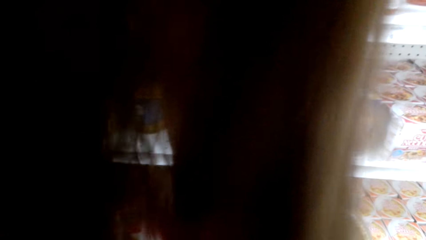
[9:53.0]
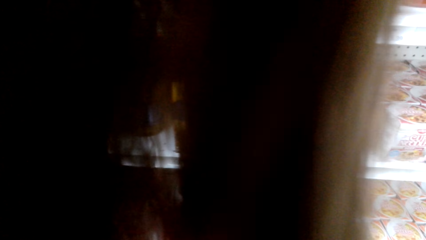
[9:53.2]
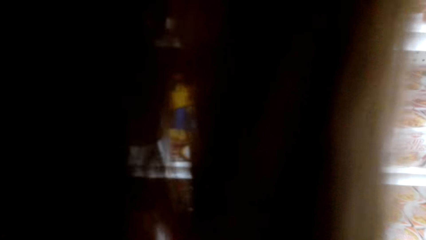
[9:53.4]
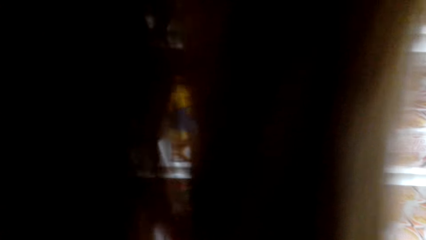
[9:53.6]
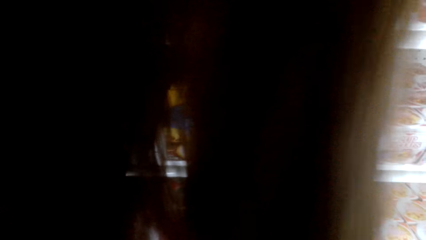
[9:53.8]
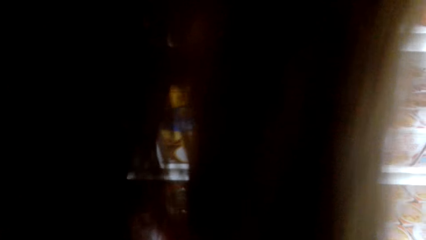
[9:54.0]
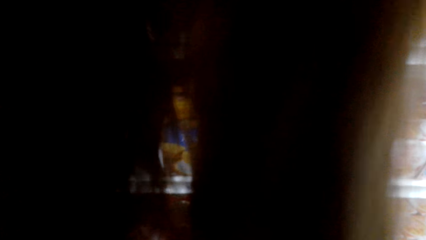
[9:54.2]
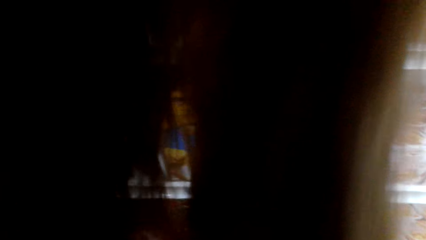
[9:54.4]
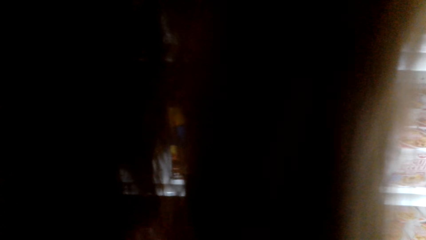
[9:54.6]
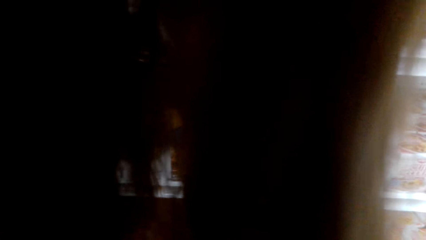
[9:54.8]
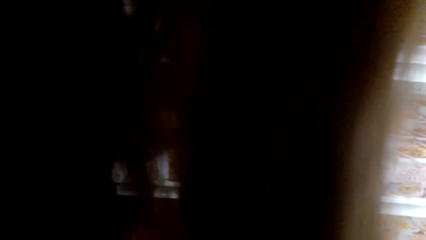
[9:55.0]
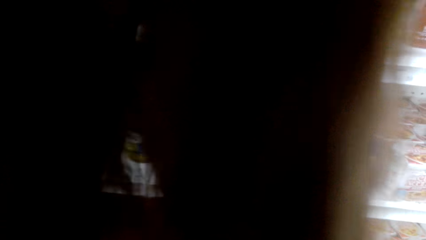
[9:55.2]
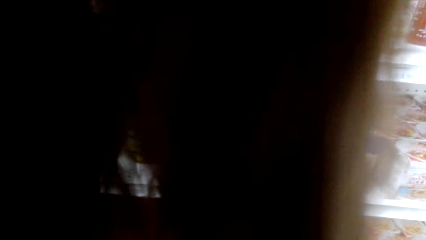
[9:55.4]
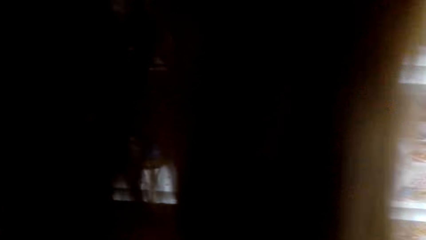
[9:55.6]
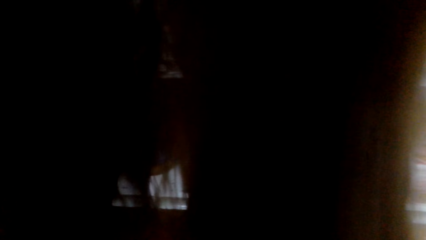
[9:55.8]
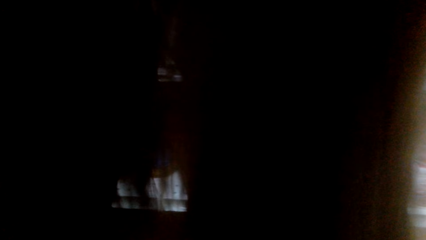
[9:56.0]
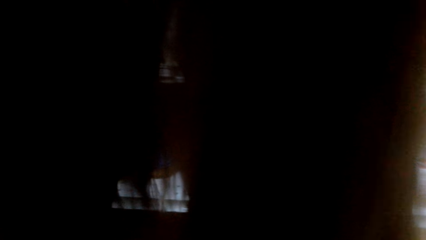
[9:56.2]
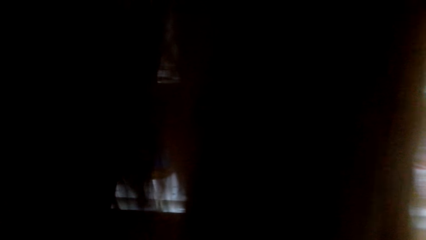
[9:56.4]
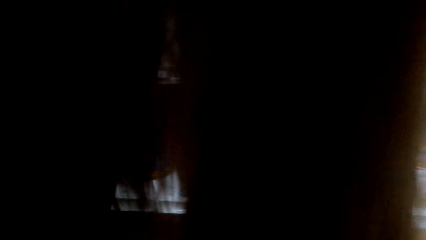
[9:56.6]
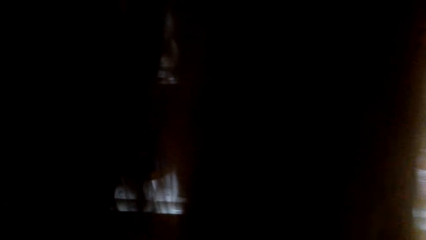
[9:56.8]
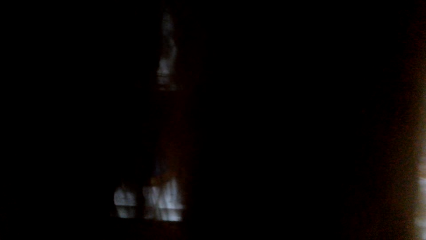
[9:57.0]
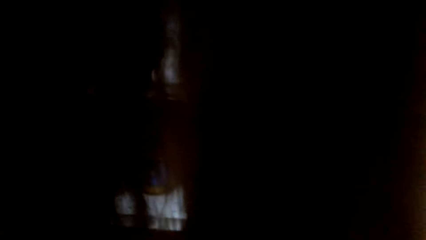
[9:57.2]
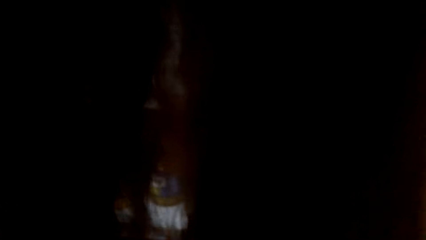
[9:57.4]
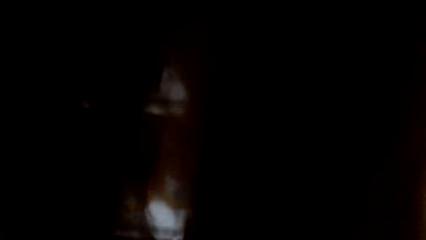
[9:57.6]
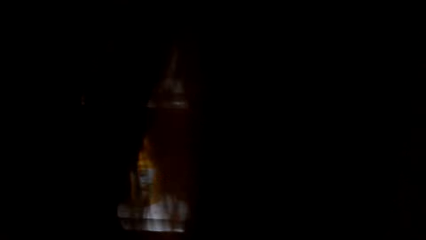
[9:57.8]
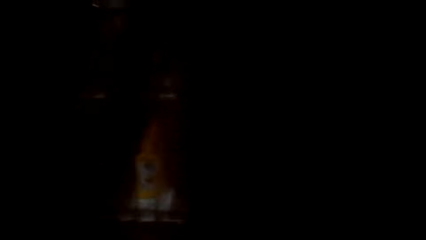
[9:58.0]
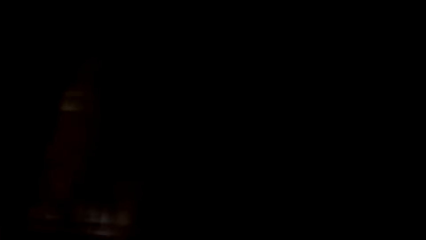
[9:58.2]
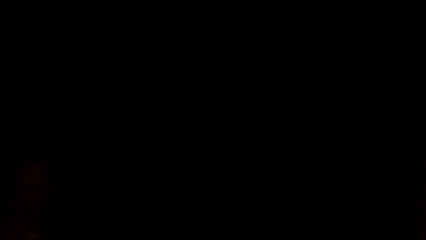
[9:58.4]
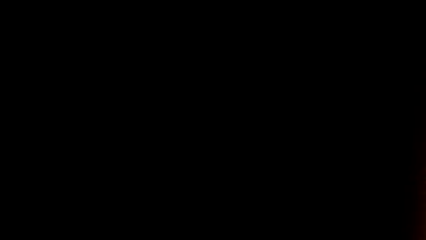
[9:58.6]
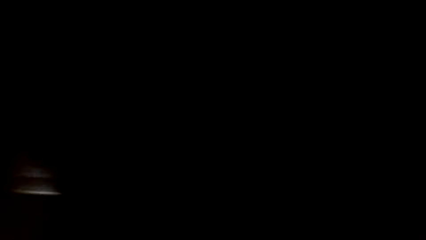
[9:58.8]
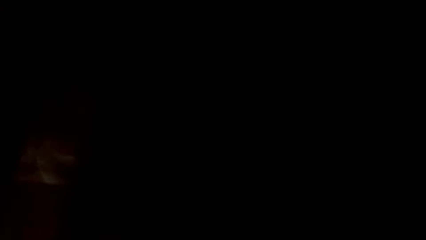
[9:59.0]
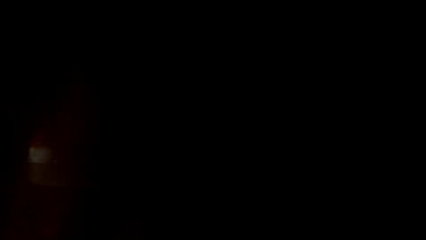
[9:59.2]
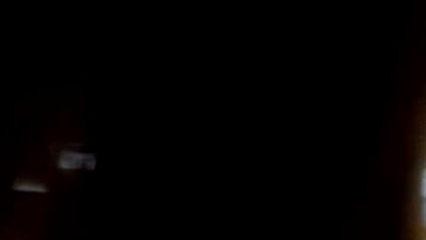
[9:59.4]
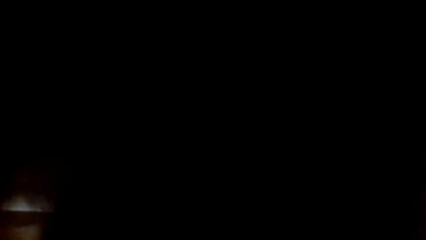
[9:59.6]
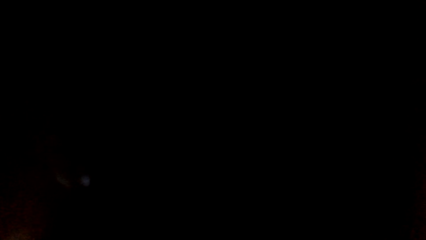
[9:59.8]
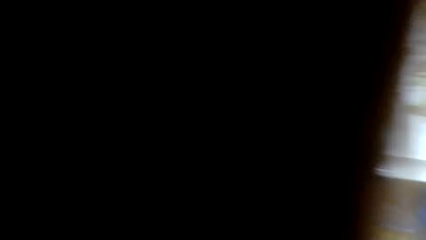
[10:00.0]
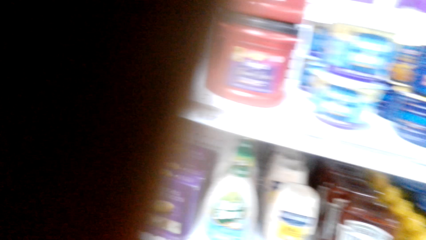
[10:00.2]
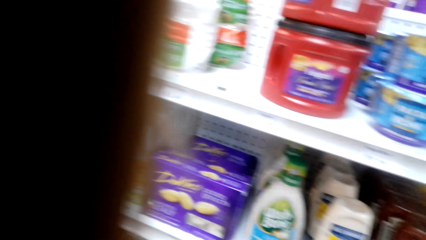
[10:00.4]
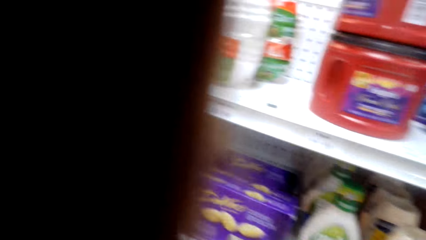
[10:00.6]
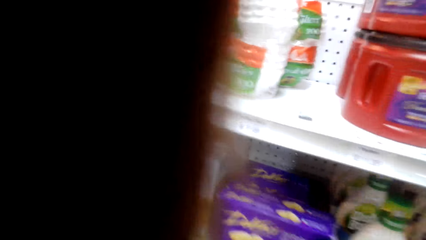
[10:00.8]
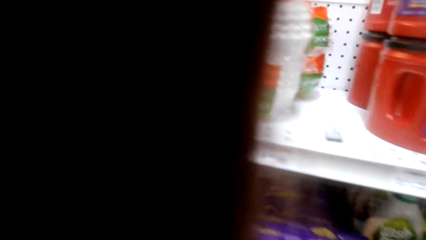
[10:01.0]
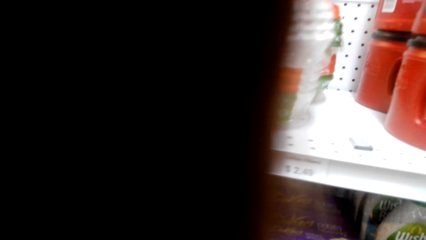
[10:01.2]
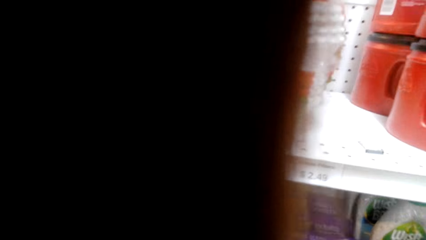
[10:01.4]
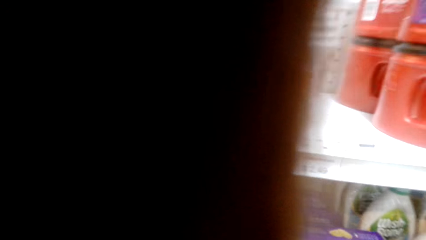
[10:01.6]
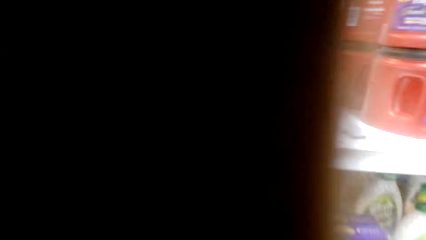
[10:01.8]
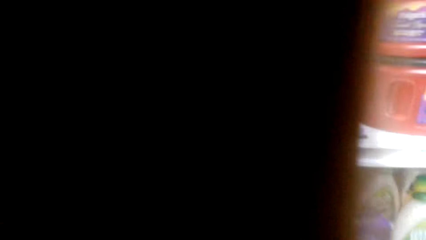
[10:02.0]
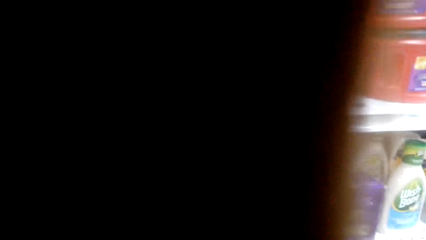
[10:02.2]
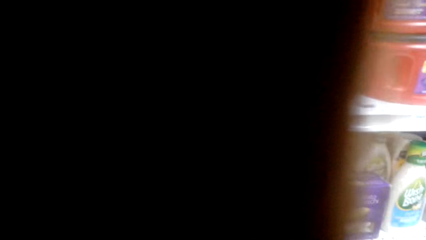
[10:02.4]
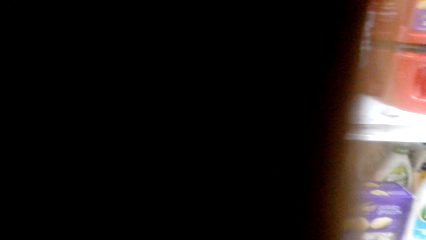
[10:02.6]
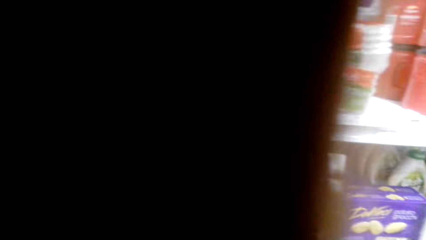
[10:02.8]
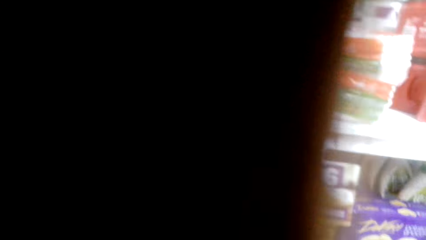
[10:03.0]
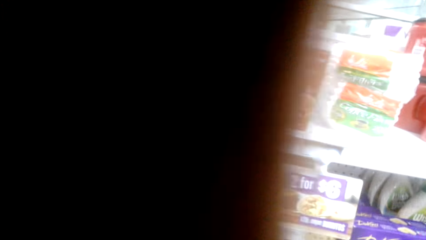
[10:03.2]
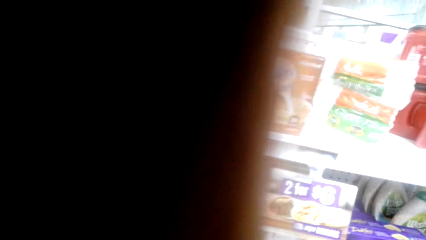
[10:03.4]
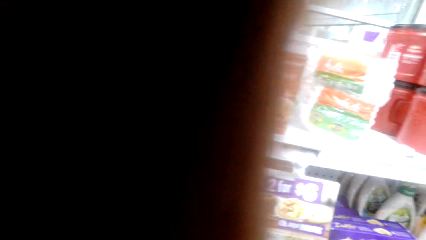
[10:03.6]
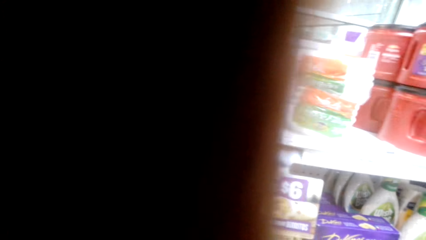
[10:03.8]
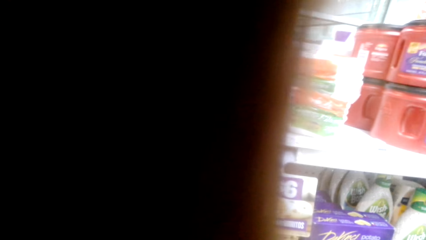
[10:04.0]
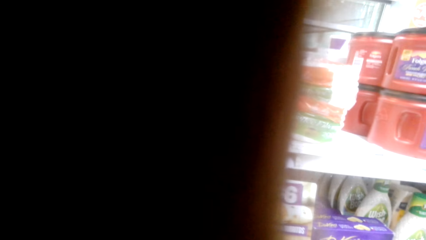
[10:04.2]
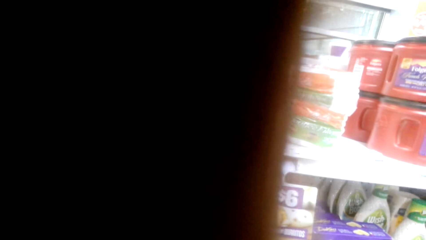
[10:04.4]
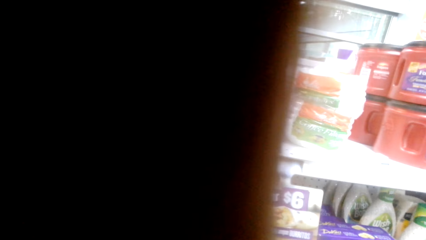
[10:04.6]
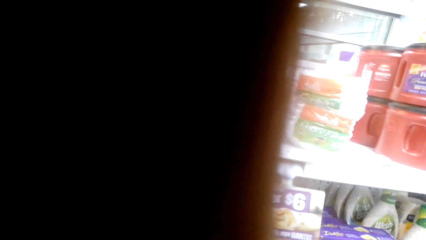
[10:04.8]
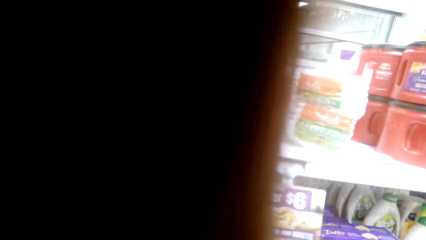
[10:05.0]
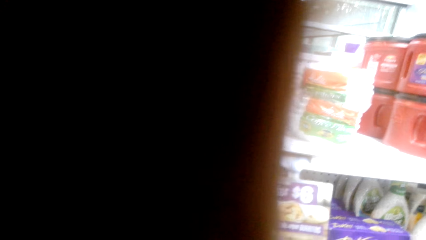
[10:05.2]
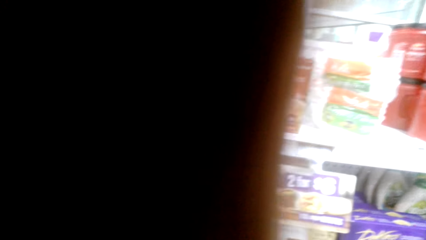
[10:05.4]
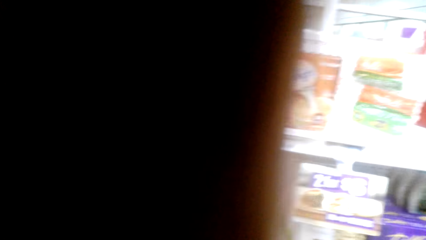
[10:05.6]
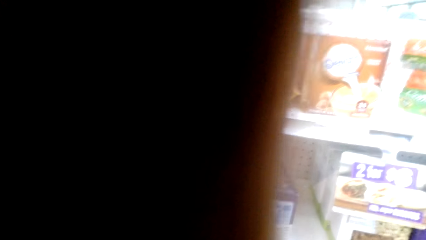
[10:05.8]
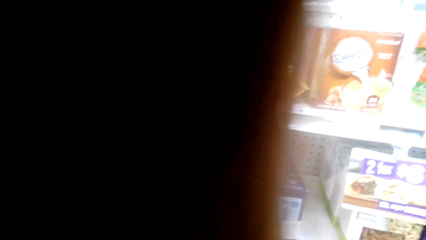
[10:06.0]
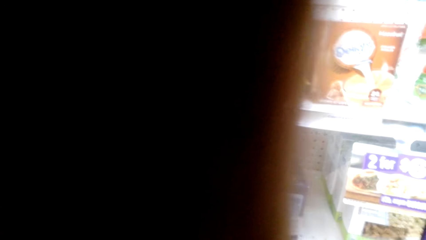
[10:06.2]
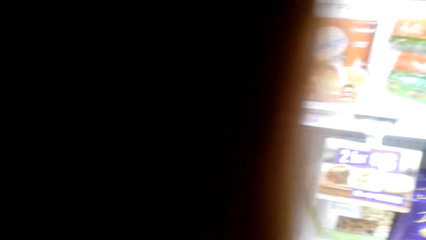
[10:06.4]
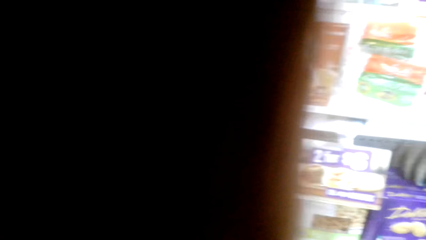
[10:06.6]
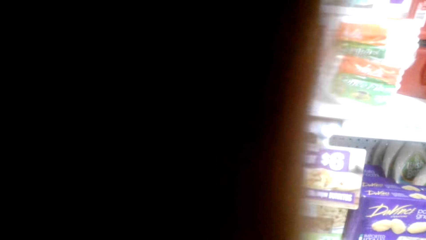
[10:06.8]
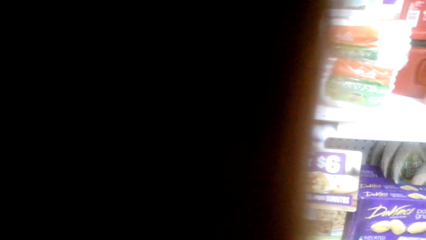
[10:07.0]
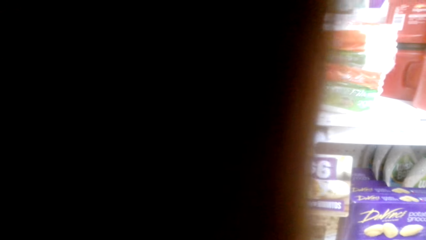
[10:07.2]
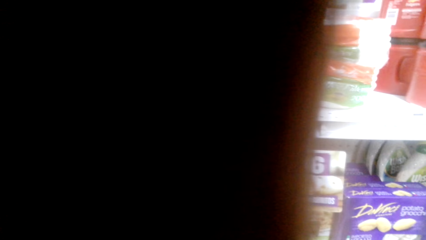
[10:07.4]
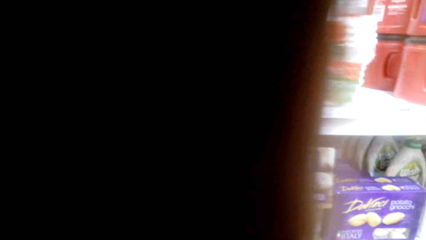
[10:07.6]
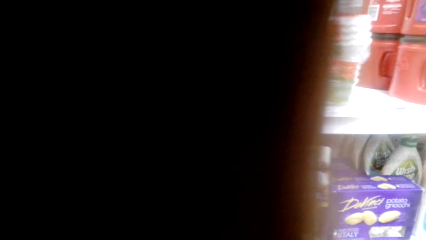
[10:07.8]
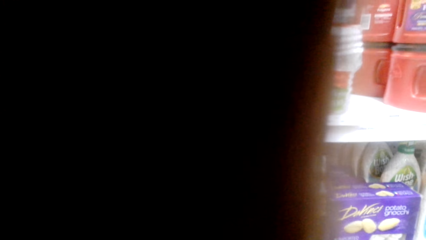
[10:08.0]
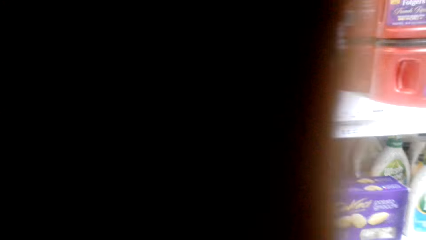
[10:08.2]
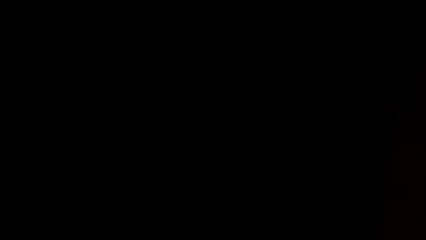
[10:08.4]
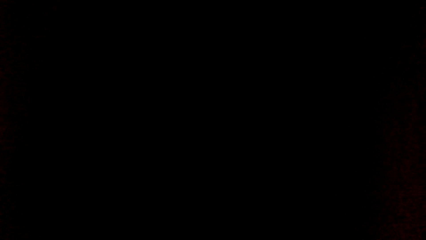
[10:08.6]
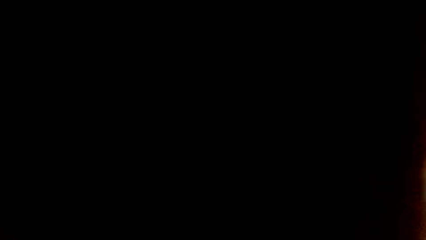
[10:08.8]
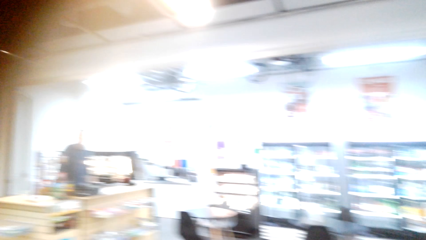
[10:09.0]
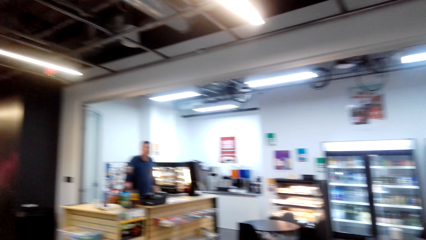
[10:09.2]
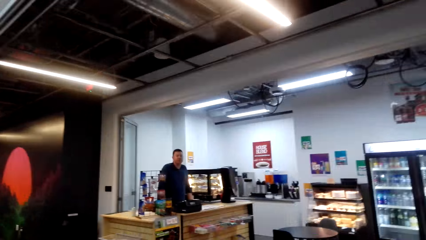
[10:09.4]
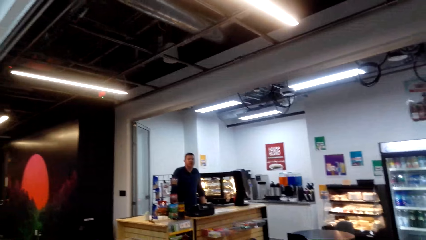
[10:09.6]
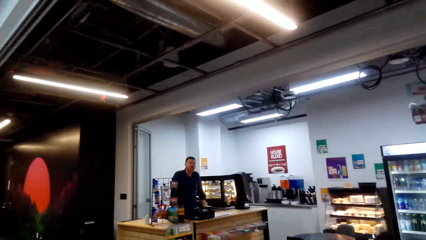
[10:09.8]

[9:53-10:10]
The camera wearer looks on the product. They look on items on the shelves. They turn around.
